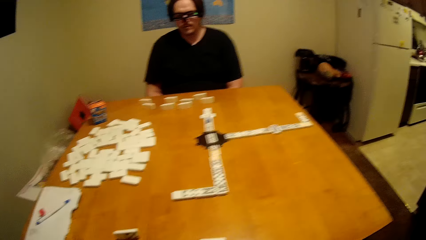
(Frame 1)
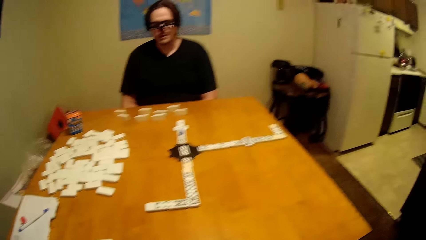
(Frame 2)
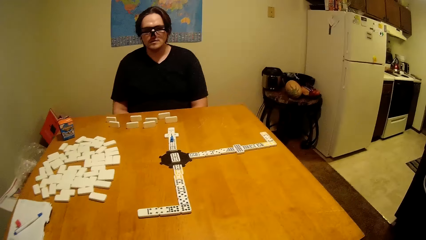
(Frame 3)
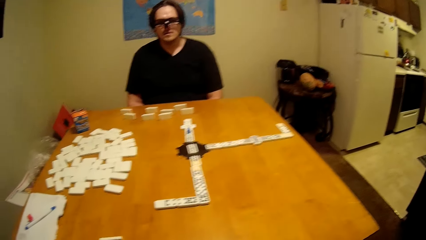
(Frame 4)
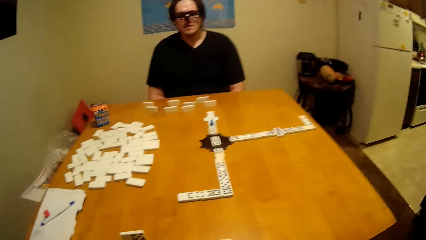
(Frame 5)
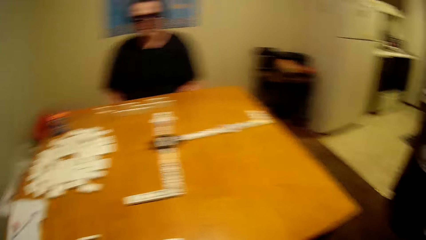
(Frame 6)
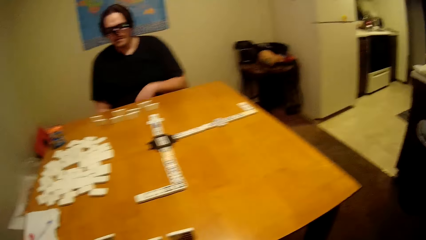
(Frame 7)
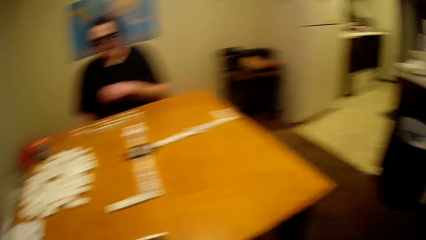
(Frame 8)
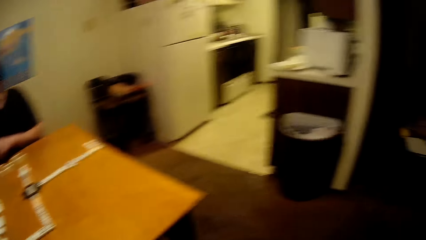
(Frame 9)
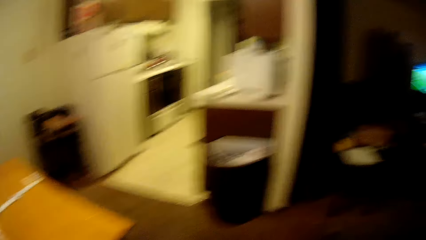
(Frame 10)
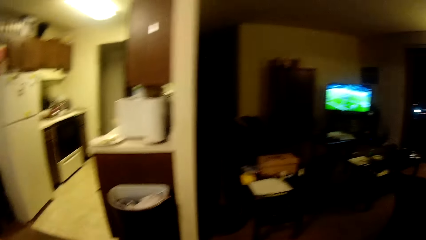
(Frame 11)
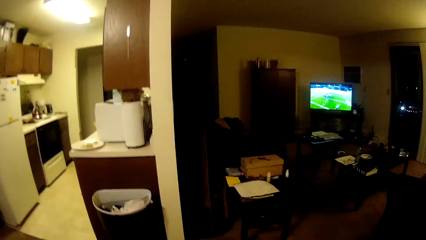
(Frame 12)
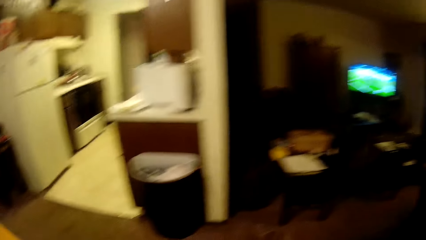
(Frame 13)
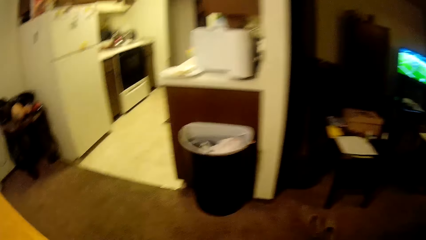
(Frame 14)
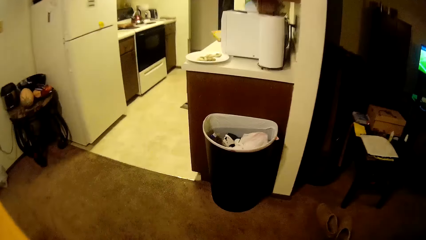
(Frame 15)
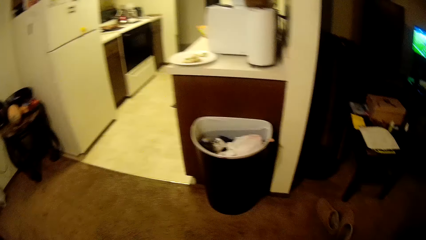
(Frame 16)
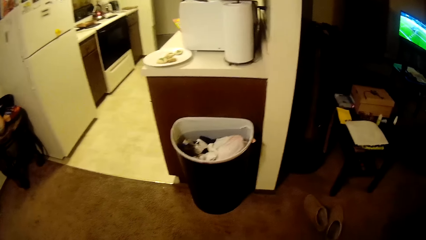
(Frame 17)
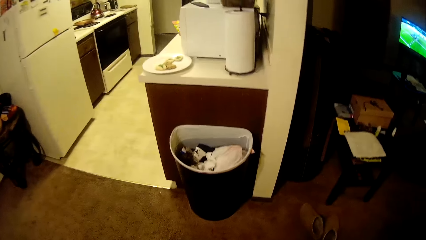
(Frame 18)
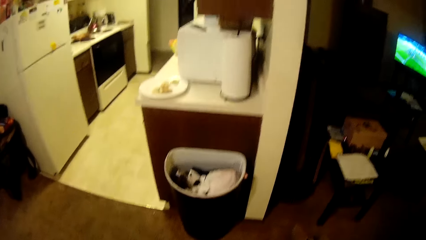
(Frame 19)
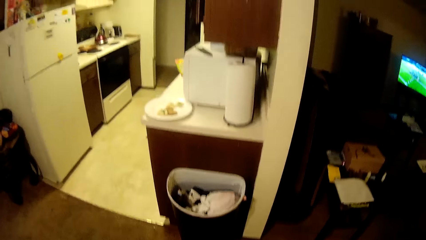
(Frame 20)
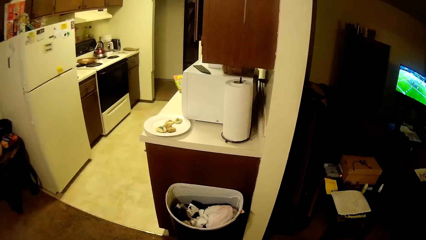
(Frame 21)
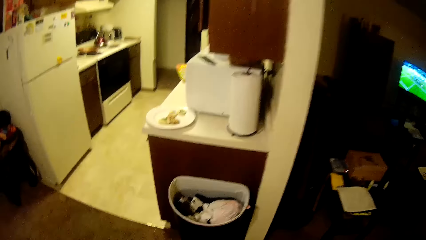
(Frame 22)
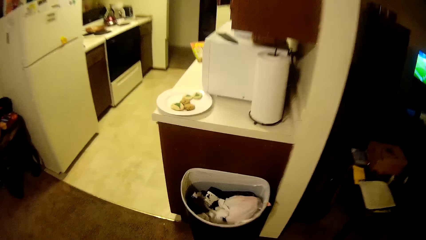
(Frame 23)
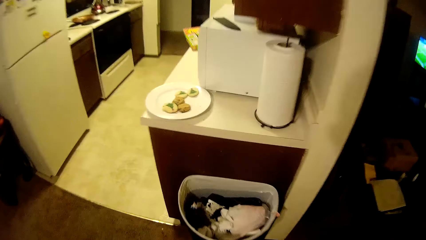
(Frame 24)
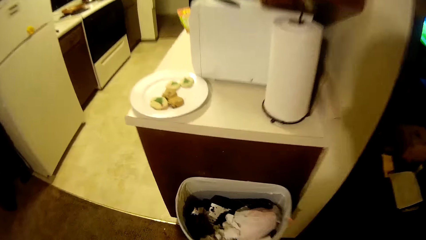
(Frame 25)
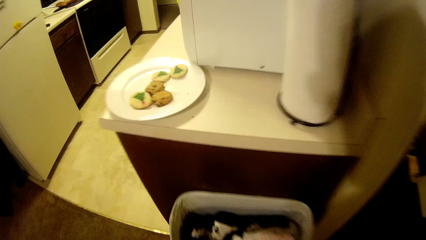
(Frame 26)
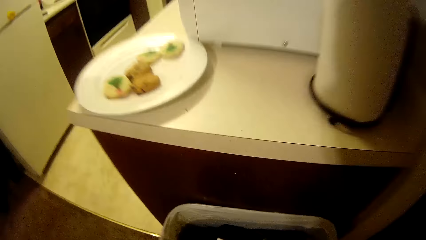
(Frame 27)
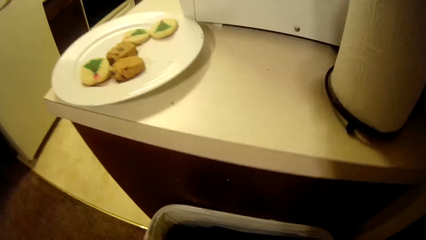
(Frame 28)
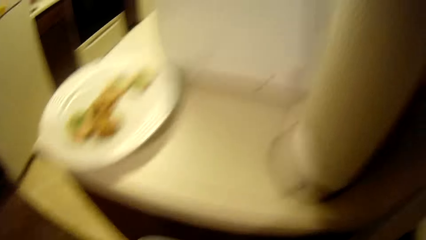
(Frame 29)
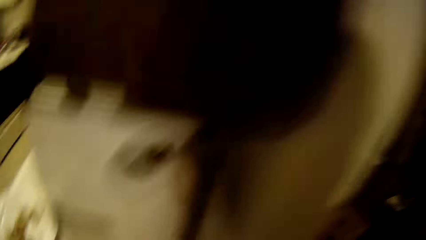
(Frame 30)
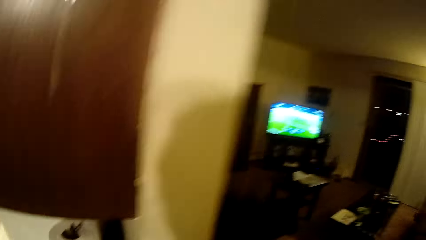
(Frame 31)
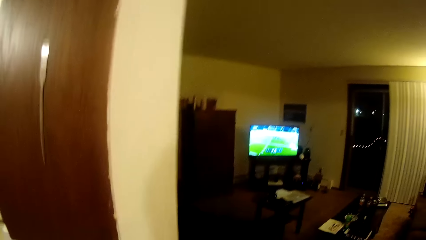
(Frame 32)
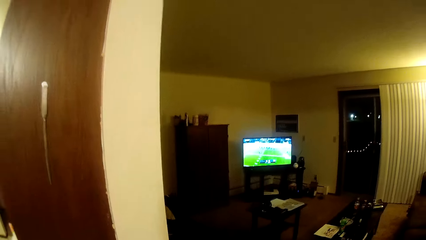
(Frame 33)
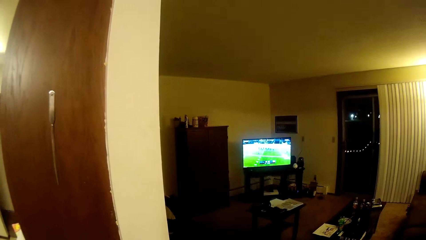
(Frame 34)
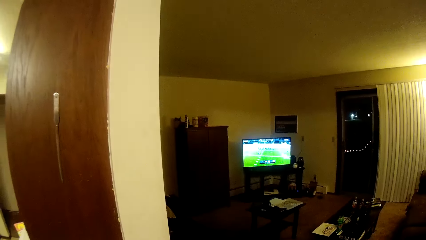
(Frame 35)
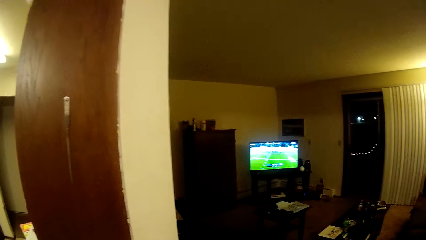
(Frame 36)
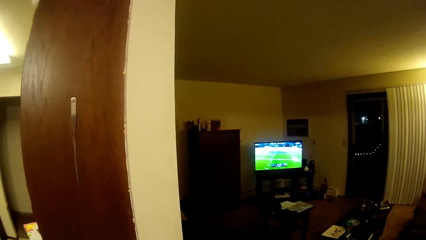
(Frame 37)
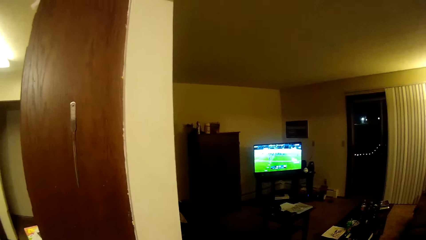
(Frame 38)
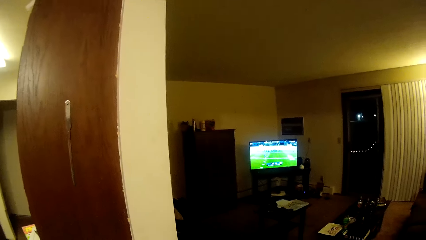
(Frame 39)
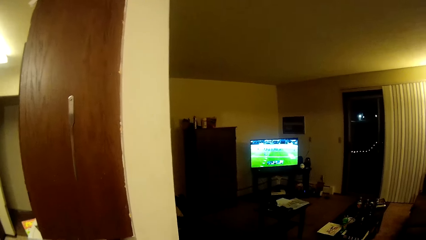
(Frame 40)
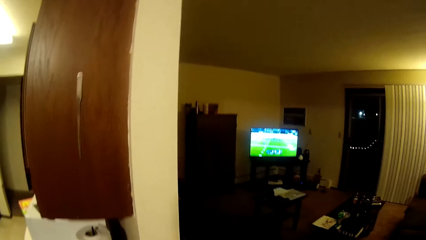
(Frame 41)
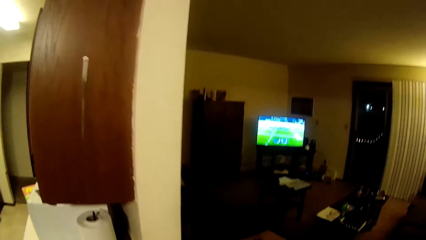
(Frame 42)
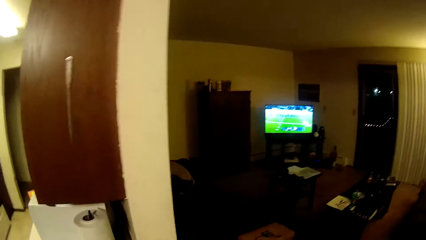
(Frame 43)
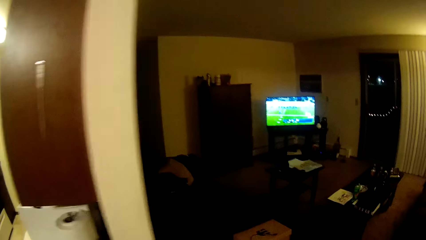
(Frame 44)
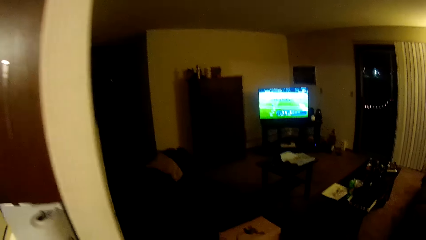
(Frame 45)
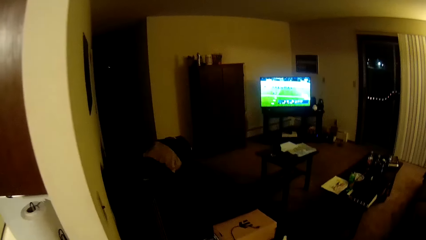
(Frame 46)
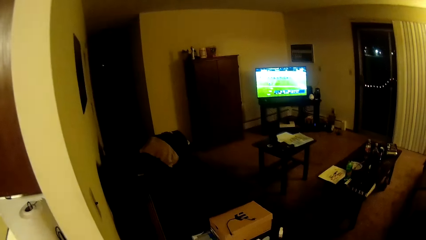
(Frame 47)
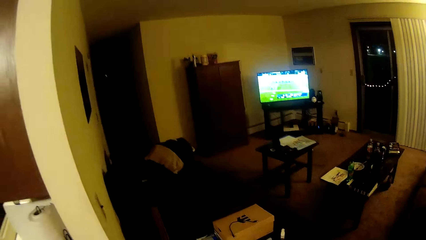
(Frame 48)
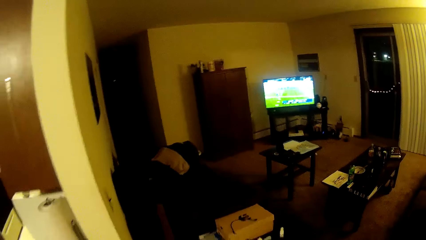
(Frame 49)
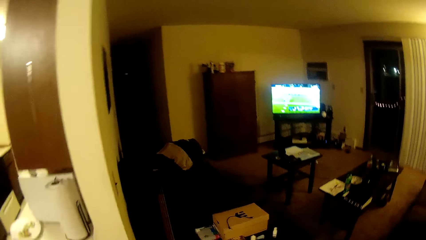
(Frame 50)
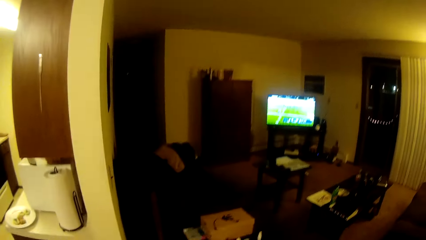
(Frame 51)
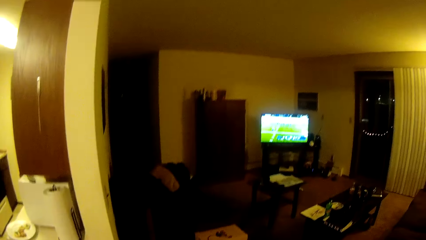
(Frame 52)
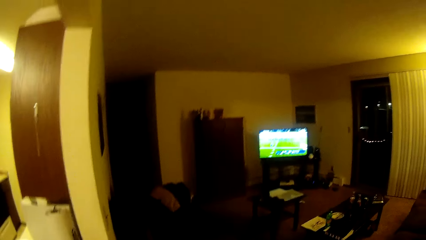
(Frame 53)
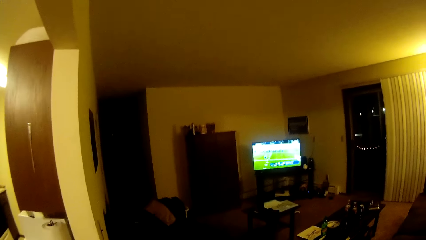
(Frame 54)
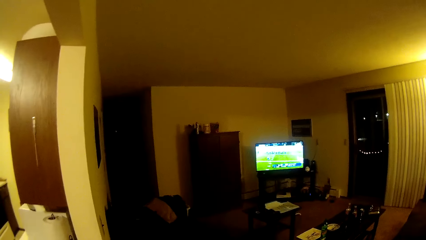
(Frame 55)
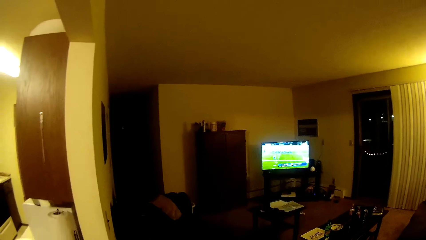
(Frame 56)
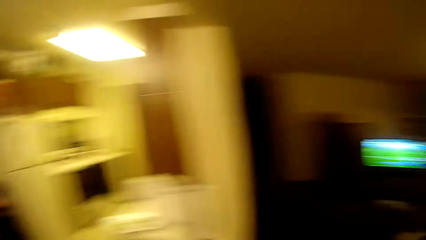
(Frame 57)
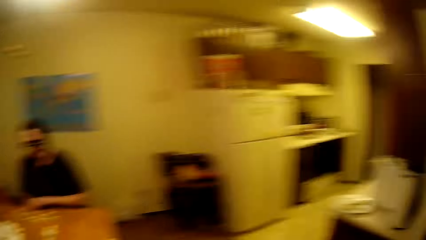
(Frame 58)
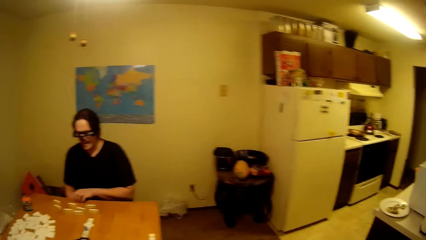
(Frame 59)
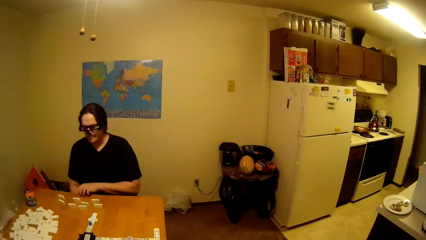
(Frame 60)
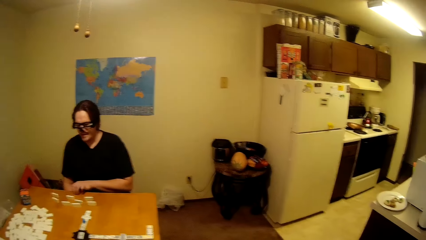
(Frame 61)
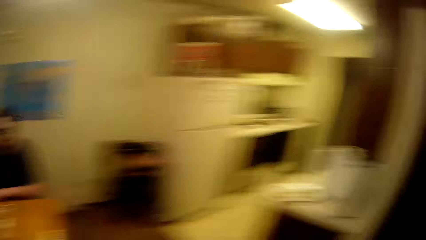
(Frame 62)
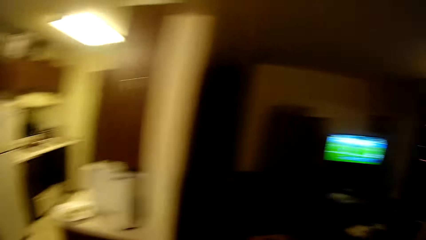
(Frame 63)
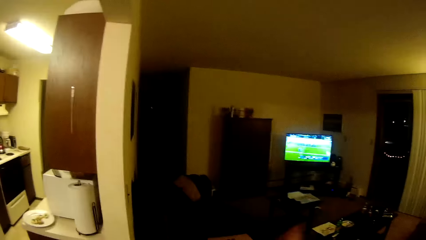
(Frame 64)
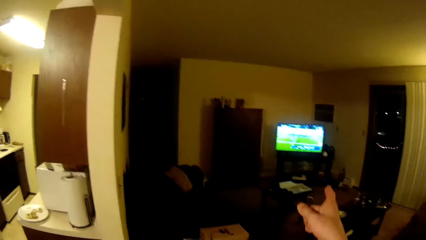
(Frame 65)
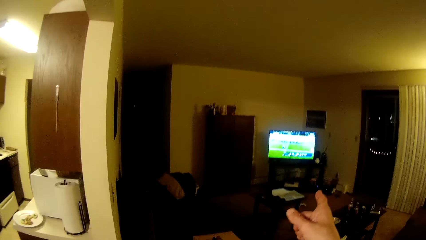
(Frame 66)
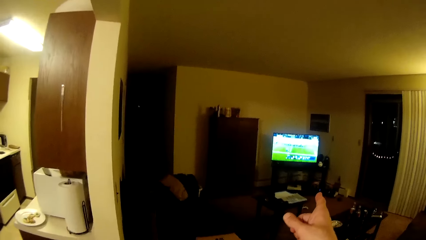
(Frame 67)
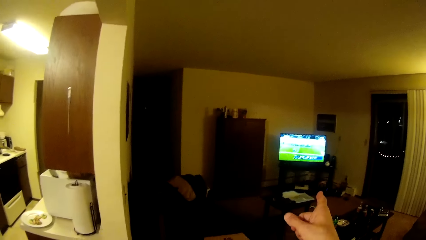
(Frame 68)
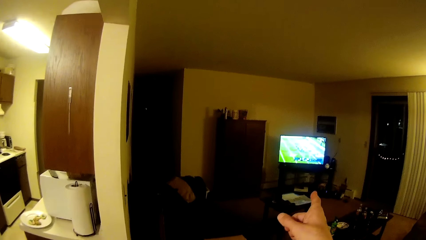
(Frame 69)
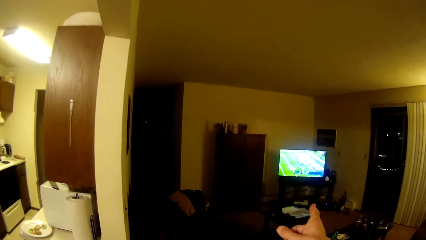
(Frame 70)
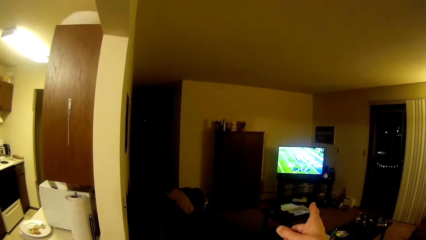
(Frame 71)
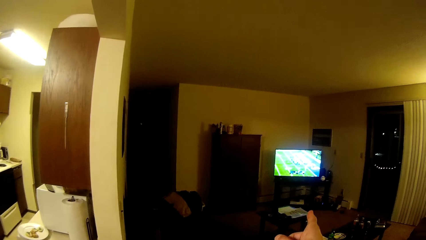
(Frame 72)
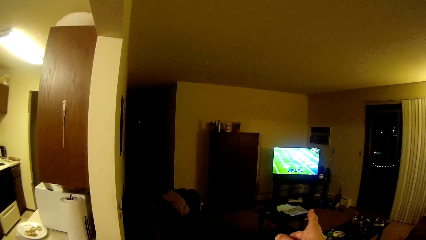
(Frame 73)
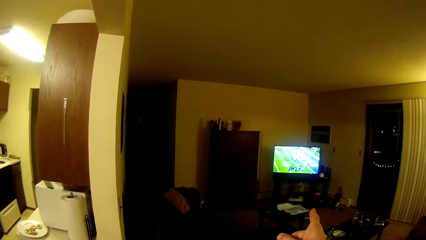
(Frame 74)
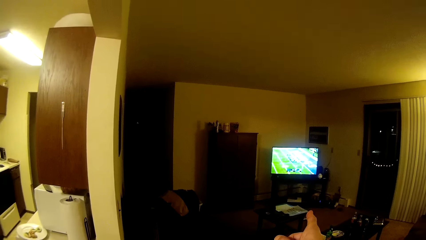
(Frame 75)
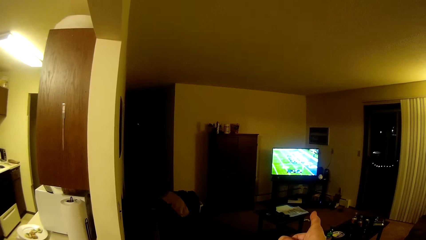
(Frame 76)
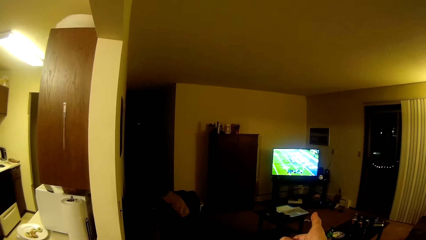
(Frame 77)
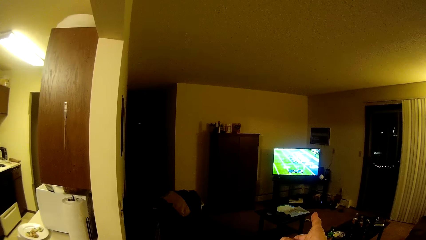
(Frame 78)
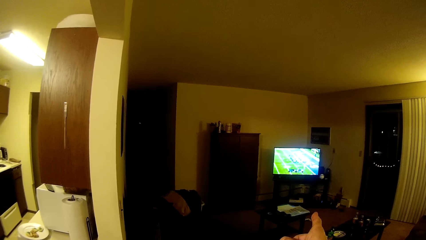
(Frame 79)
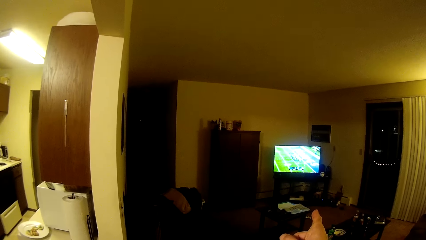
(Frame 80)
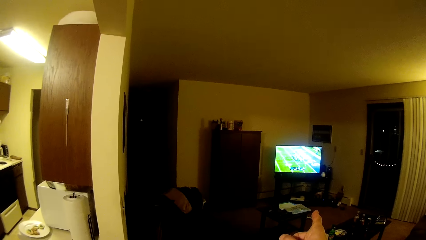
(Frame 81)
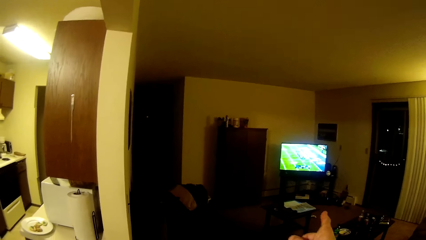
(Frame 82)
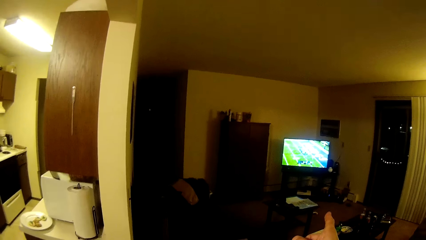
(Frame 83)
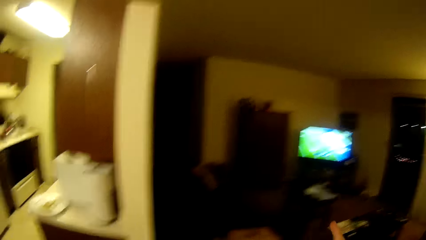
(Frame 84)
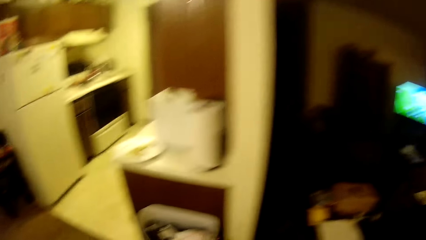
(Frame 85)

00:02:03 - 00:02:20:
The camera wearer moves around the house. They look around. They lift up the hand.
